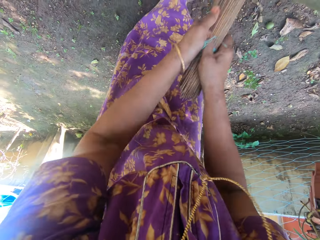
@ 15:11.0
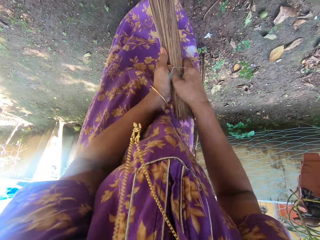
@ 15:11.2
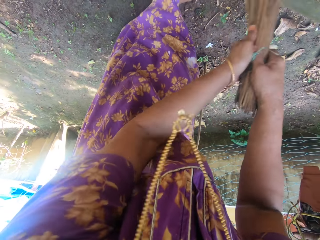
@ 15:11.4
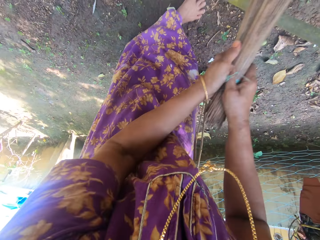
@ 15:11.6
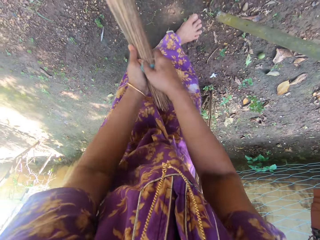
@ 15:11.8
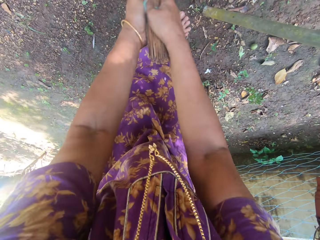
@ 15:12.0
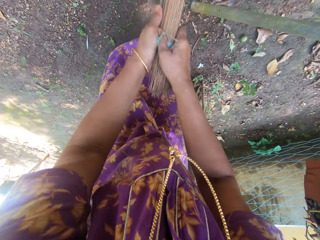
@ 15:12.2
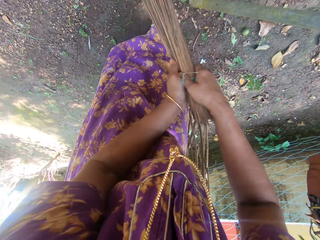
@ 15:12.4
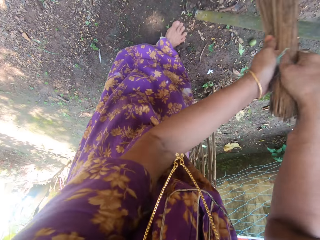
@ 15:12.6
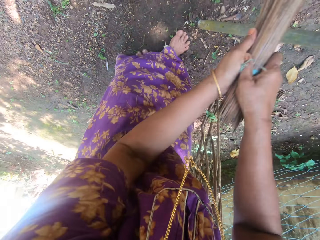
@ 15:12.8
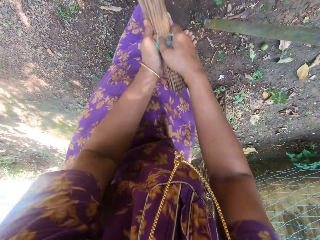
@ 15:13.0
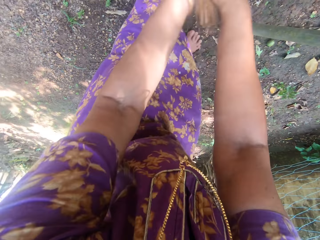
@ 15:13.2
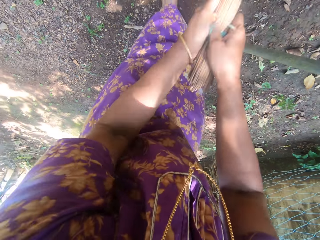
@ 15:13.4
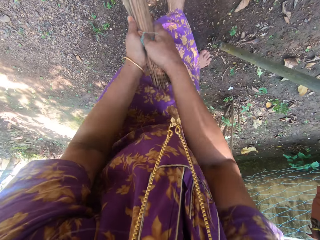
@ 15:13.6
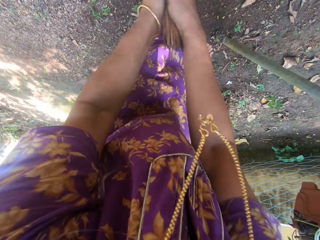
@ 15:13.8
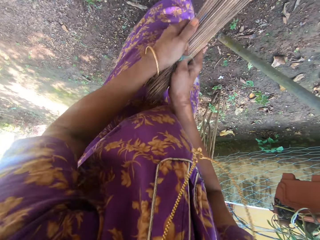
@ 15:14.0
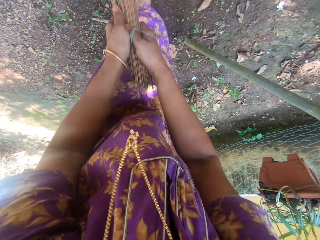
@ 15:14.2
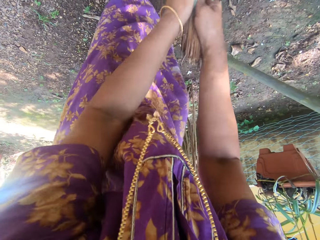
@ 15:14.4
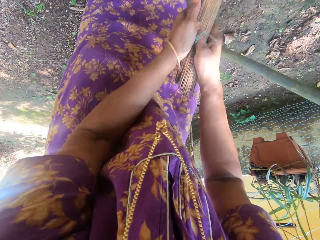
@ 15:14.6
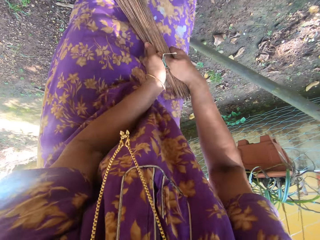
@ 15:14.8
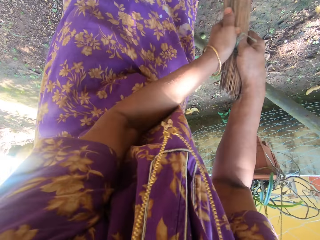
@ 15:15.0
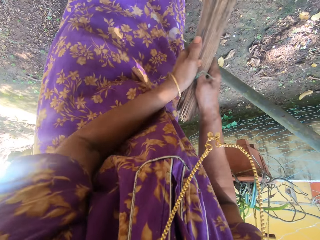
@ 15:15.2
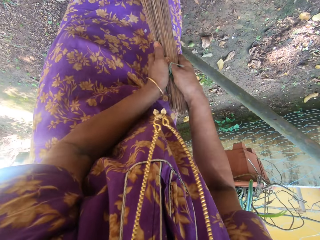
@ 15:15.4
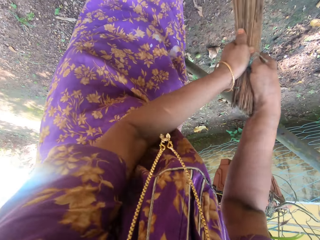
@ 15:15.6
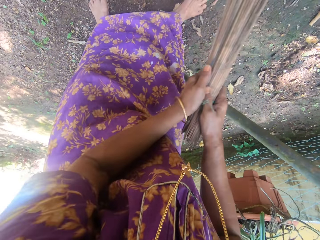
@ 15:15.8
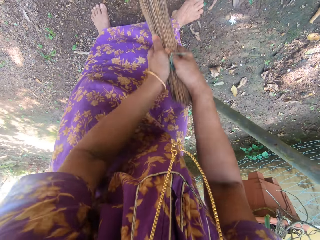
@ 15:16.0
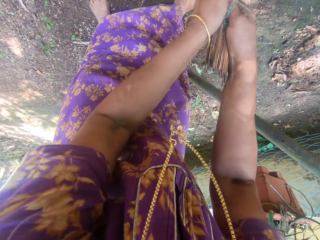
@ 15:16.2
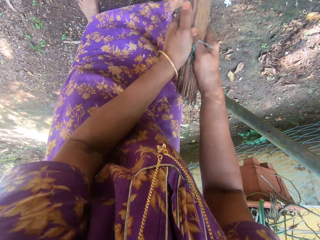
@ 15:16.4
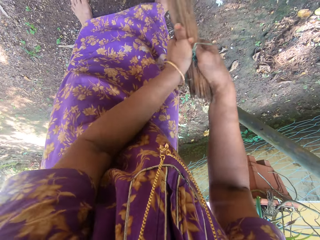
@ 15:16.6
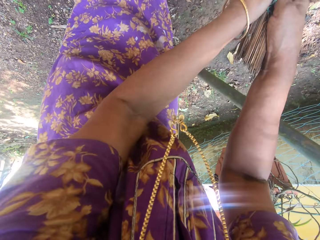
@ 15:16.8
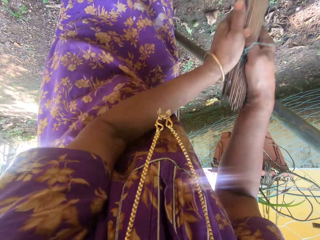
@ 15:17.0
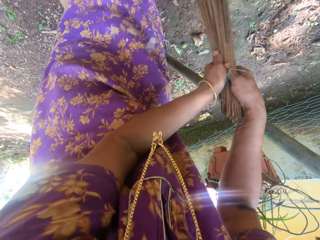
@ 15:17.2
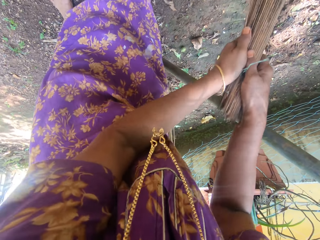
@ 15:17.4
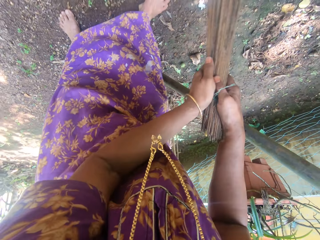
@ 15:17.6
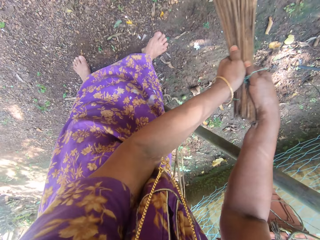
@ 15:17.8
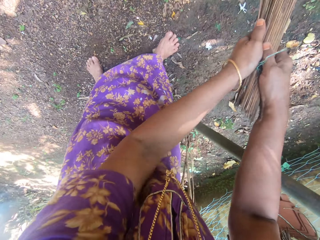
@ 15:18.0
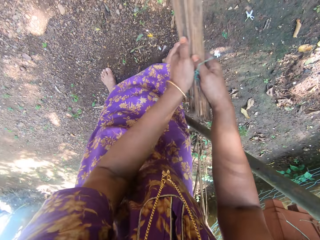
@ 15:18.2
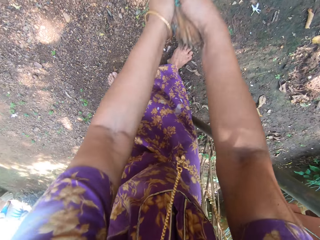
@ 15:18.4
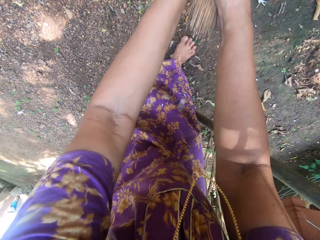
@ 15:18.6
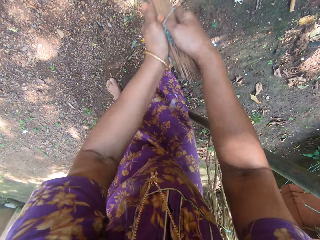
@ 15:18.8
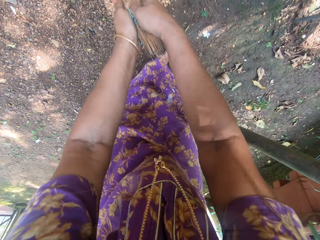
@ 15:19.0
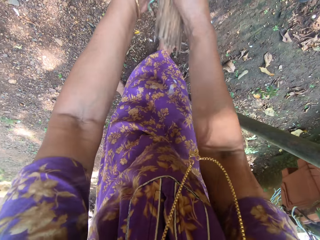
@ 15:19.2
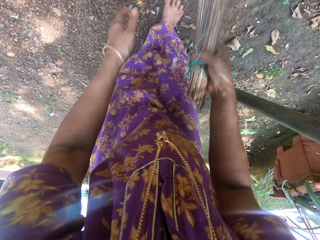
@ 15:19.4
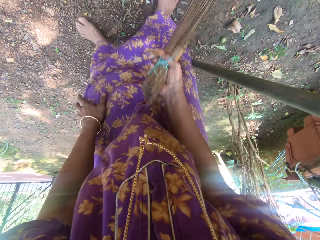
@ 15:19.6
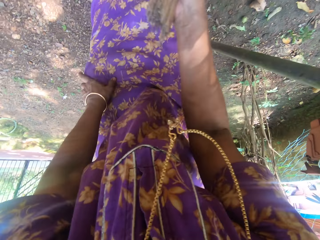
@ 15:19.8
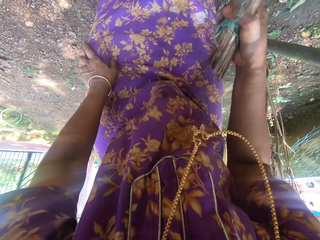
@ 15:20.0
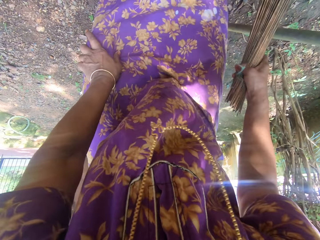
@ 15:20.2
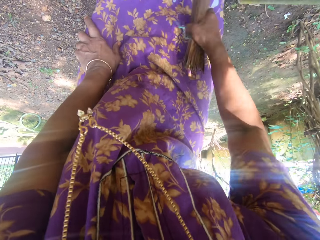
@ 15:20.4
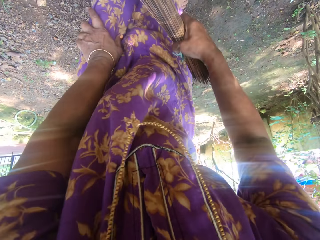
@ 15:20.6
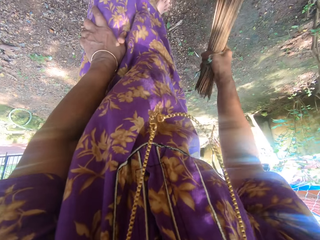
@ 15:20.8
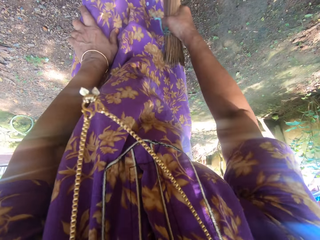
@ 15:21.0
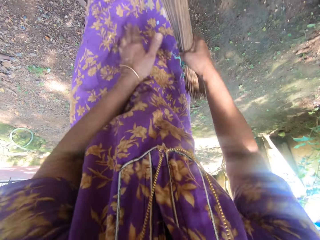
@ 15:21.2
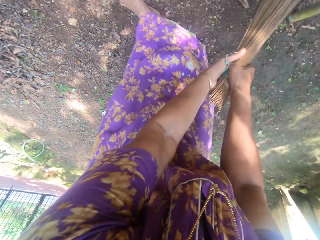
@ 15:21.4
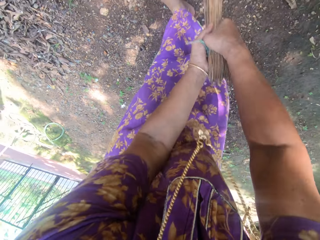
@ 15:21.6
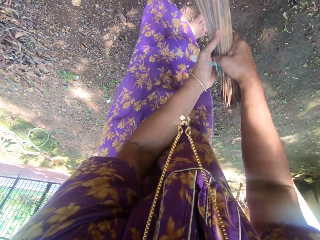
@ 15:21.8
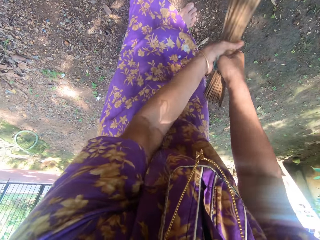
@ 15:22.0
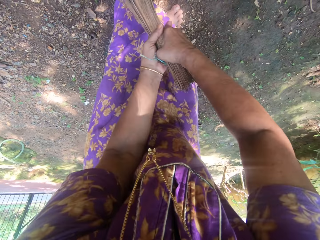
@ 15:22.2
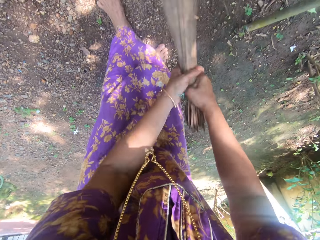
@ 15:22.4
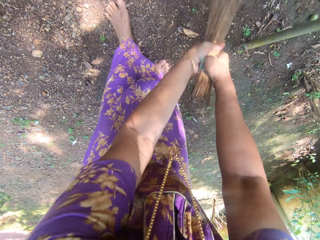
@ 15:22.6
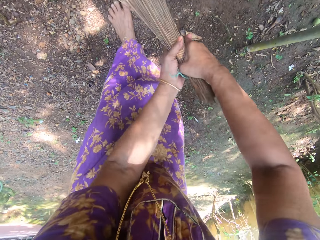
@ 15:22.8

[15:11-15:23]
The camera wearer holds the broom with both hands and sweeps the ground.

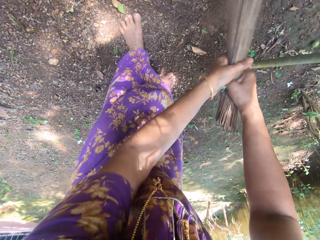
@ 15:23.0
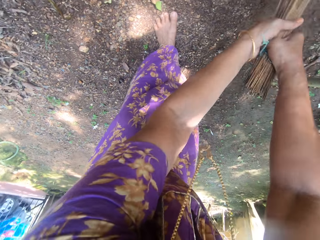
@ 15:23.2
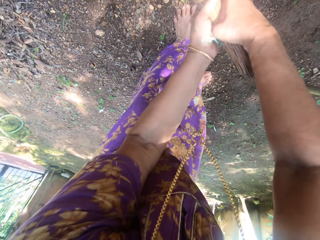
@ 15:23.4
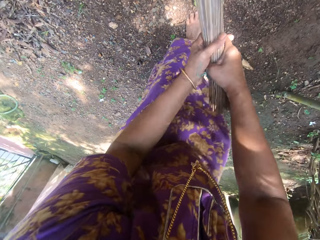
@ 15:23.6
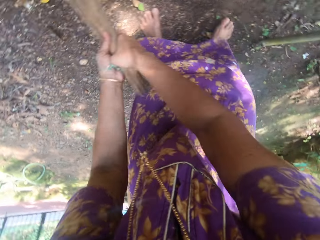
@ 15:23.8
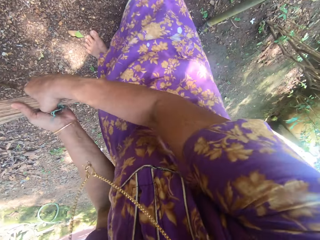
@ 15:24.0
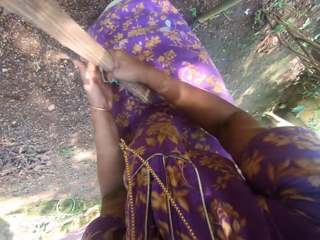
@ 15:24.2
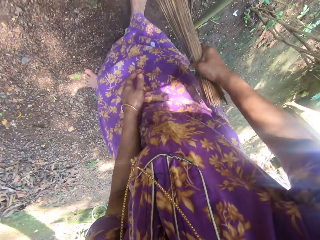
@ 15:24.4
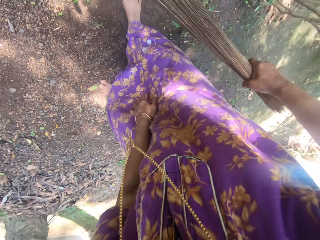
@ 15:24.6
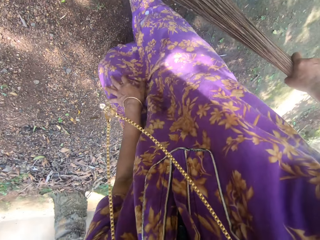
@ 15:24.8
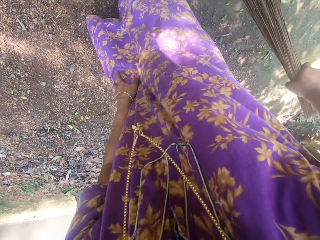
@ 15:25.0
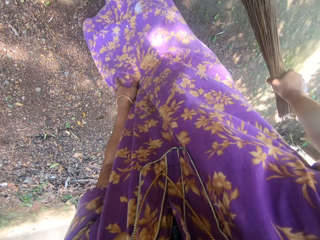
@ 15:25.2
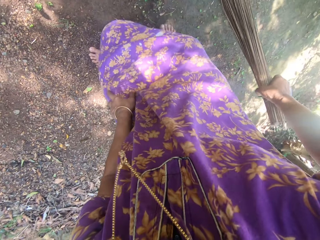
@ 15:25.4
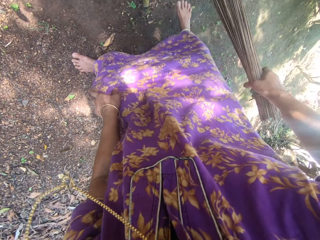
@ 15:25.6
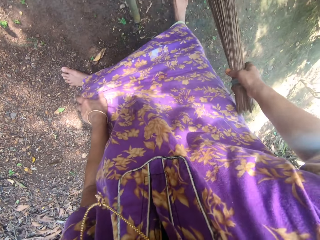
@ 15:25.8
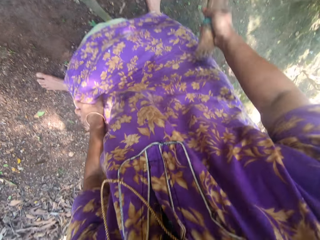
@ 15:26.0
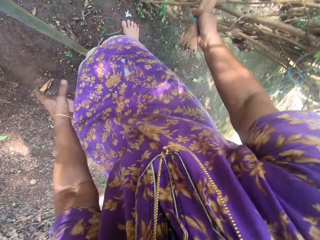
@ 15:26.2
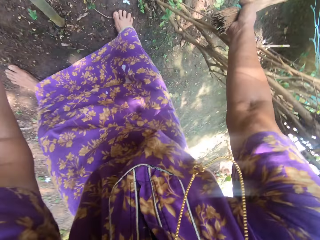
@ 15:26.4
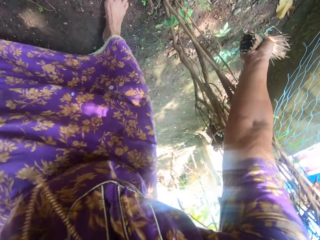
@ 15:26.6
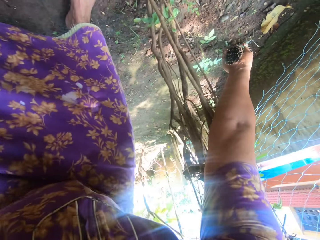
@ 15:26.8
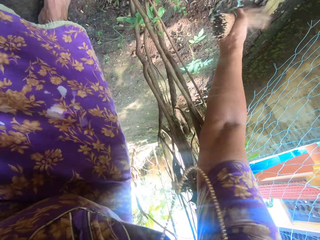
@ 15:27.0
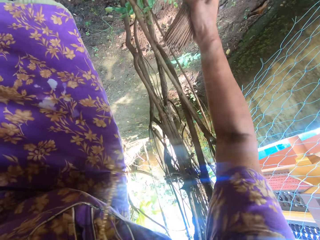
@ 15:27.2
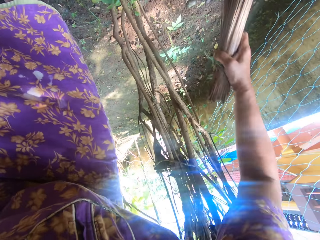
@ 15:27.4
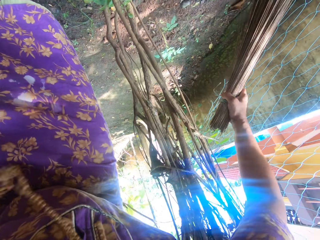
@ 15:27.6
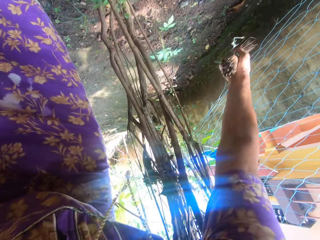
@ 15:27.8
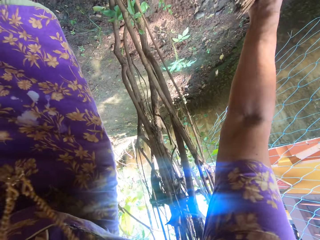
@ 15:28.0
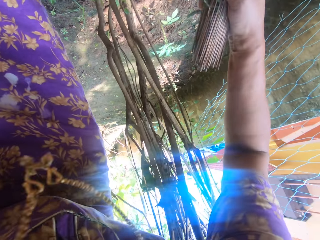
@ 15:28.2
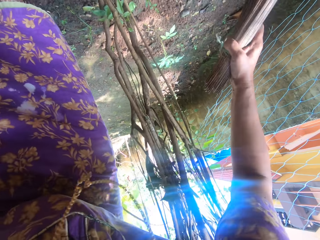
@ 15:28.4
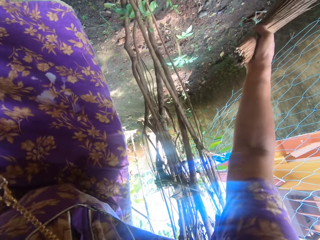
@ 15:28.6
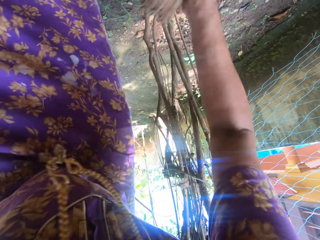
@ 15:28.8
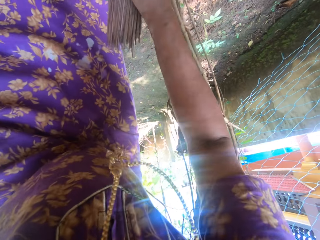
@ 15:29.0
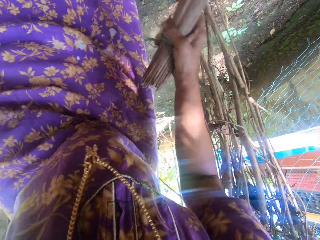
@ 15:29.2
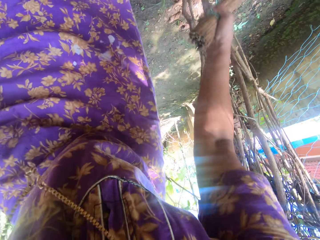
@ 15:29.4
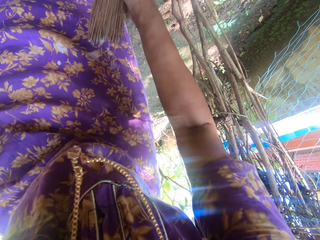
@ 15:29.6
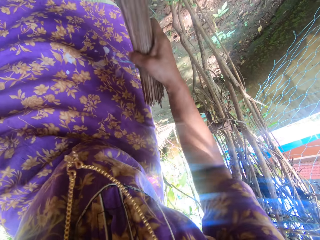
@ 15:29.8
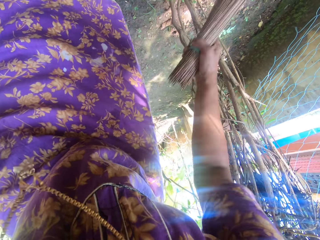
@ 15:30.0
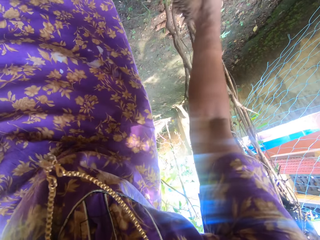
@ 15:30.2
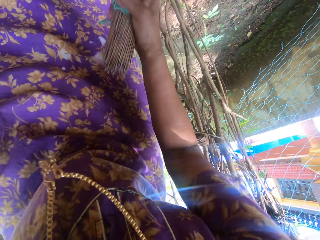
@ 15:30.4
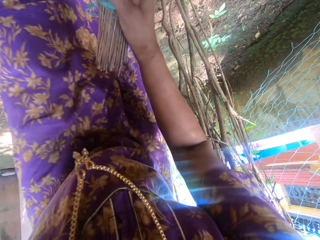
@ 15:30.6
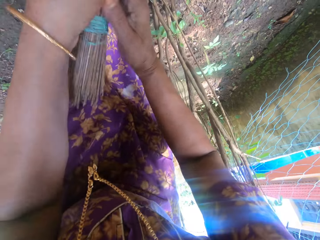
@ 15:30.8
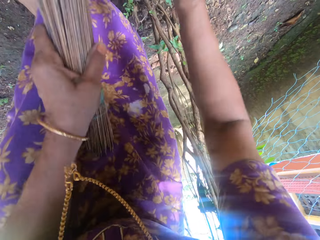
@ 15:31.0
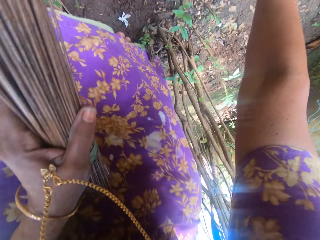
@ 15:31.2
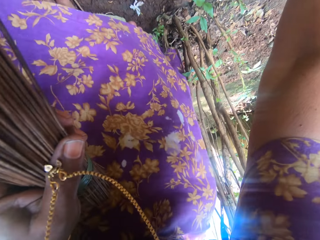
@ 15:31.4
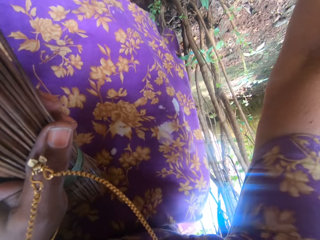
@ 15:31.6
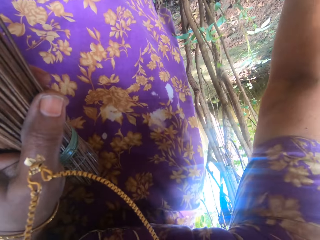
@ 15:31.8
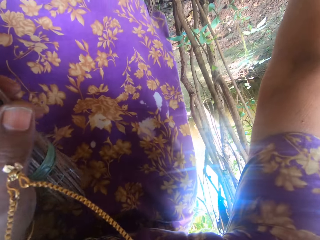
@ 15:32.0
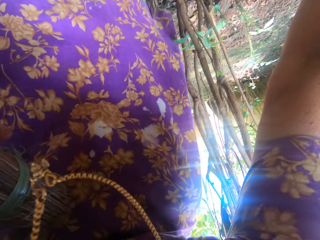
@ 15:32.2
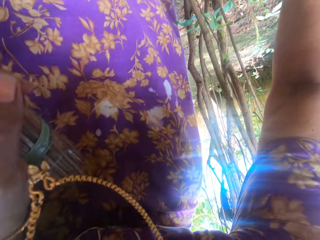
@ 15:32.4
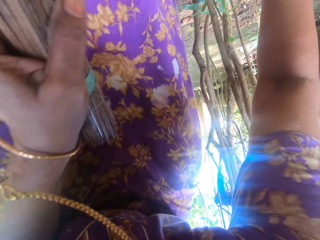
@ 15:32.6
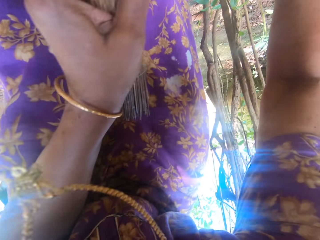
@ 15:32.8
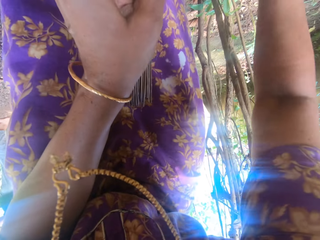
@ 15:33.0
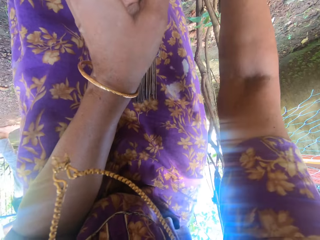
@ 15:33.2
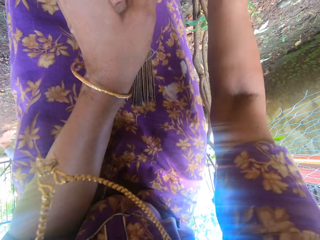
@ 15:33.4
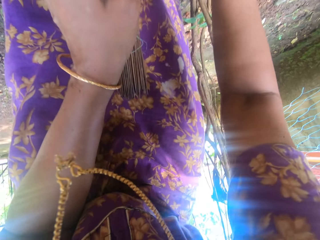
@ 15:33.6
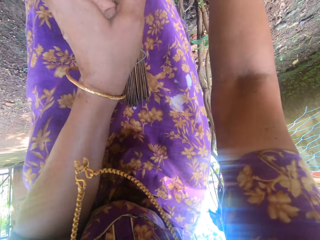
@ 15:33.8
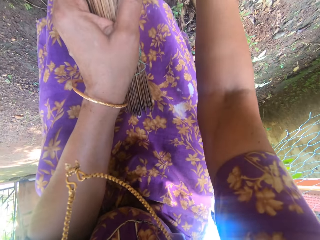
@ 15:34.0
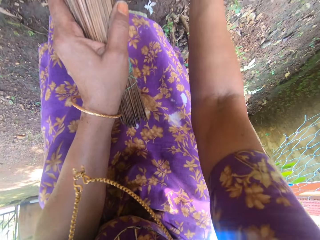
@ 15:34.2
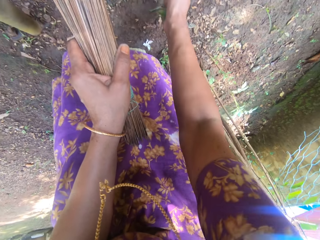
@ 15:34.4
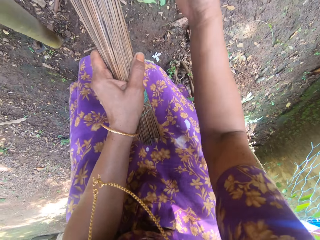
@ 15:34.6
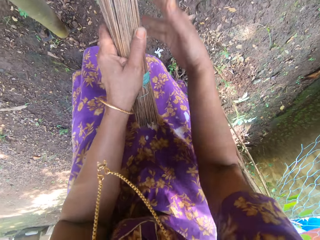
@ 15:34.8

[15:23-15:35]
The camera wearer collects the dirt.
